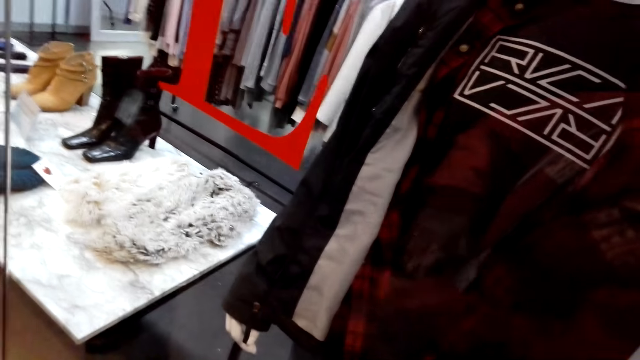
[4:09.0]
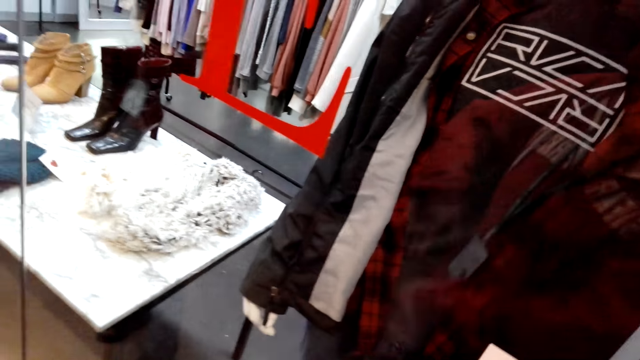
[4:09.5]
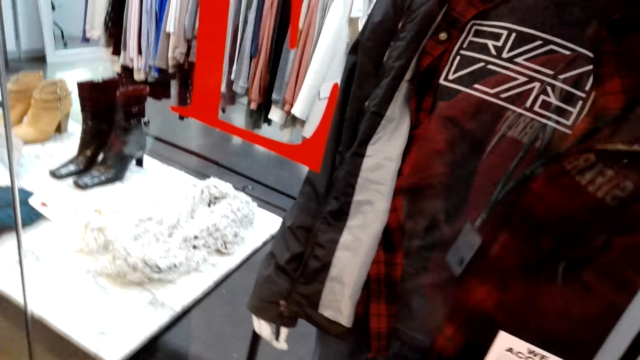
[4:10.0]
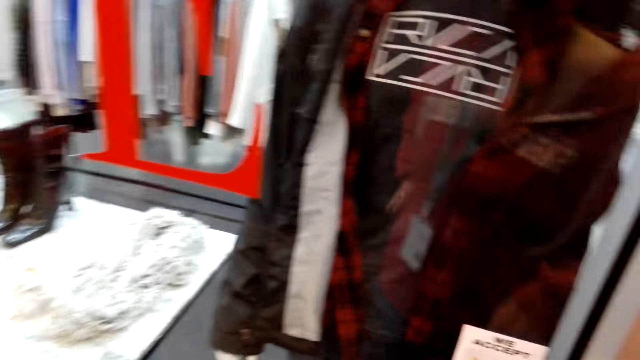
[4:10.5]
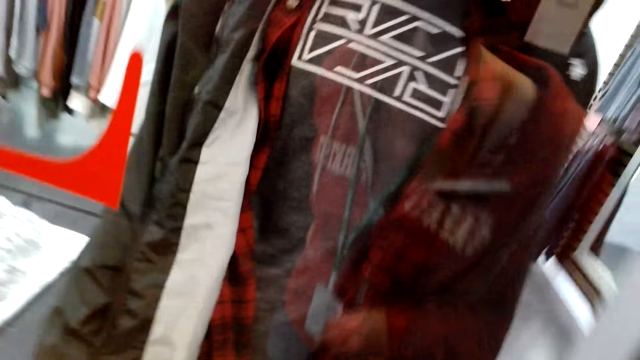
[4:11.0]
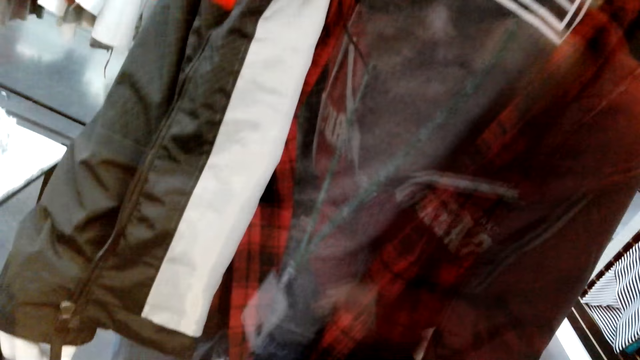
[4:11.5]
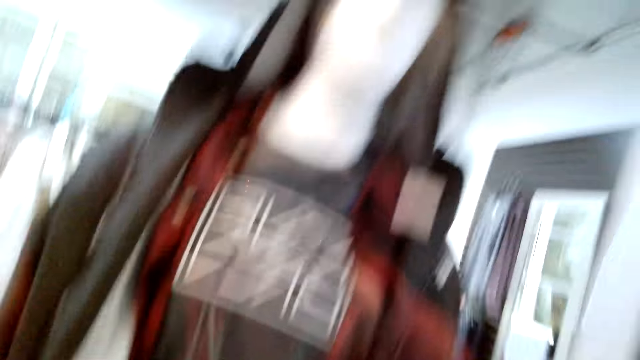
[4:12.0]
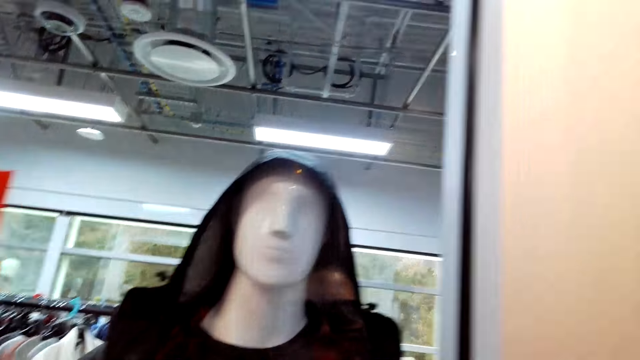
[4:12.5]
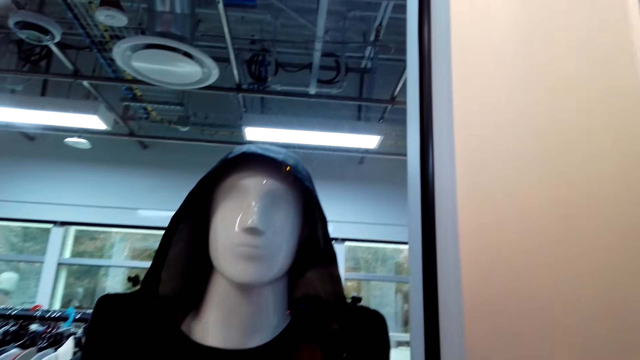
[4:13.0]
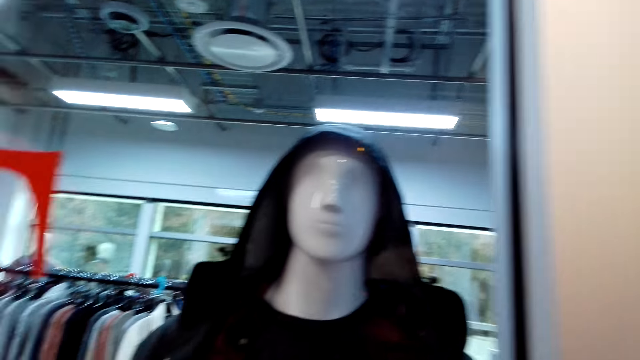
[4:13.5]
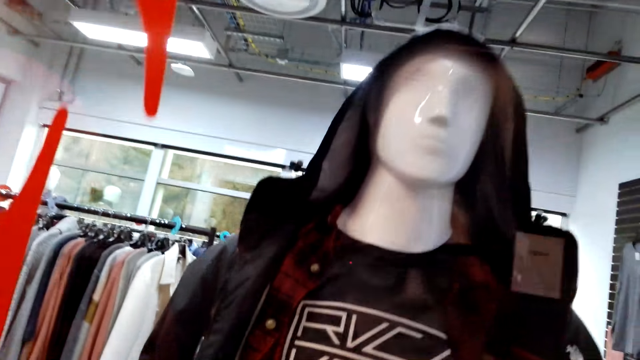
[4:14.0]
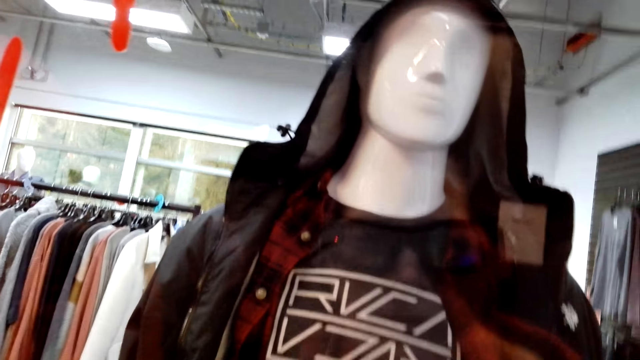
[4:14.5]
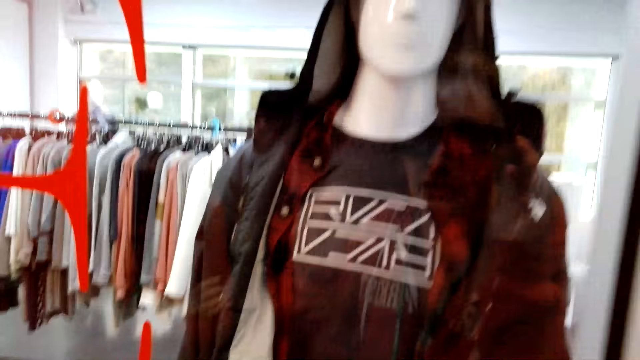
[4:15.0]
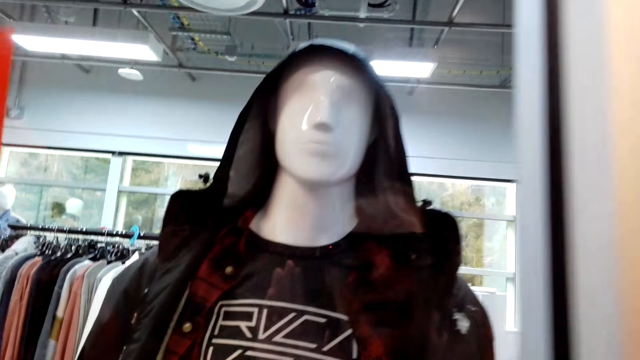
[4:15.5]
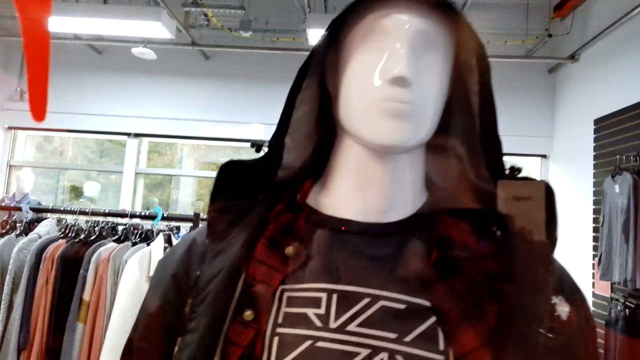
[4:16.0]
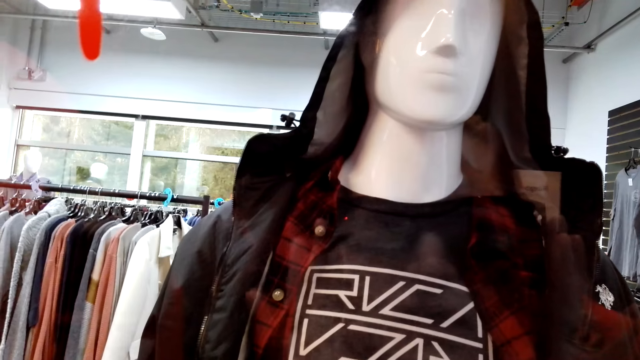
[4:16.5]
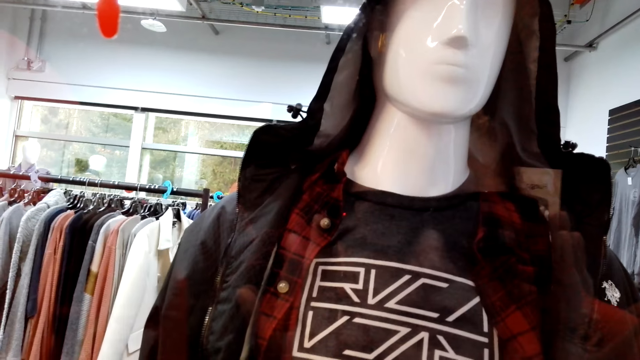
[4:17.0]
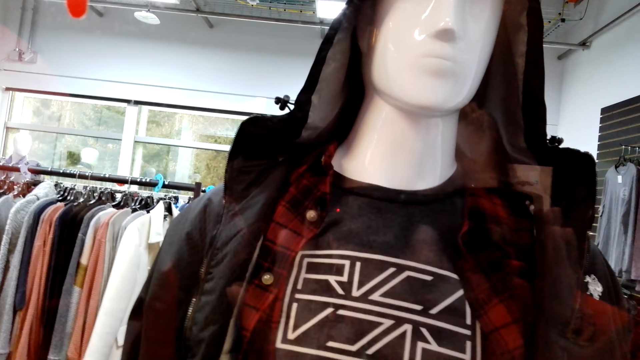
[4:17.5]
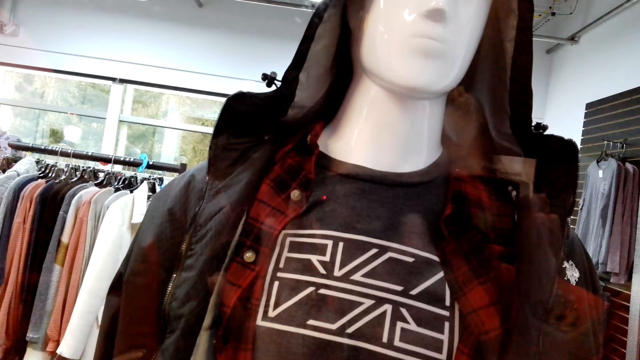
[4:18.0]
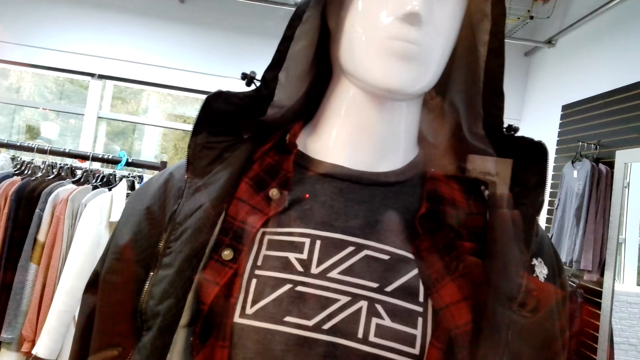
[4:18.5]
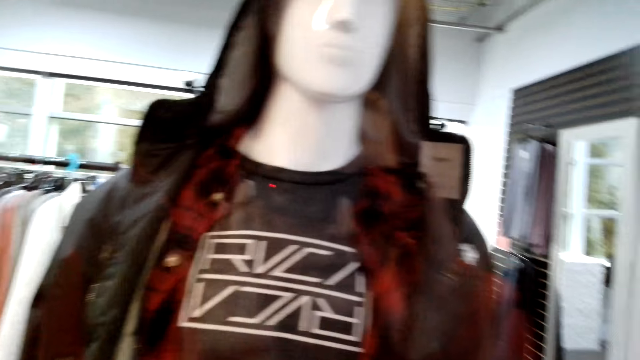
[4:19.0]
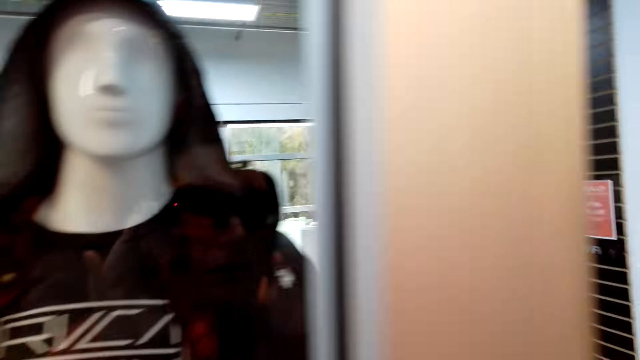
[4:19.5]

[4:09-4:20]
The camera wearer rubs her arms. She looks through the glass. She looks through the glass. She looks around.

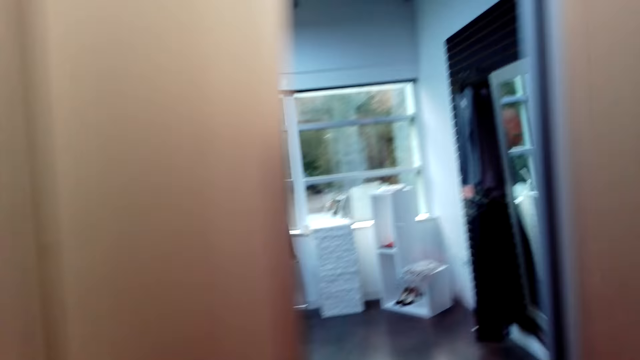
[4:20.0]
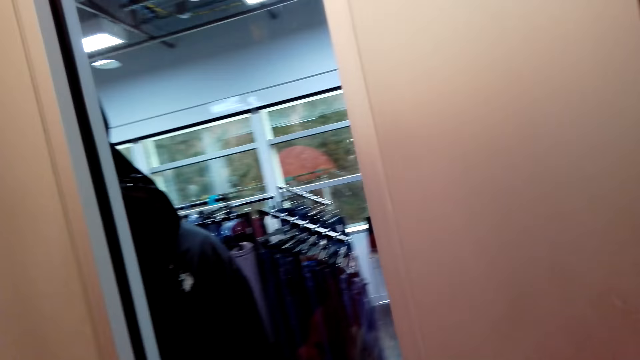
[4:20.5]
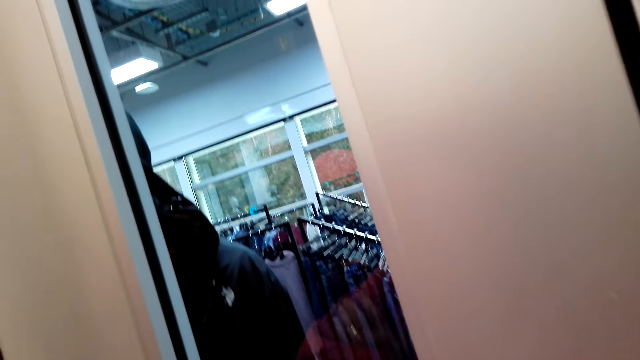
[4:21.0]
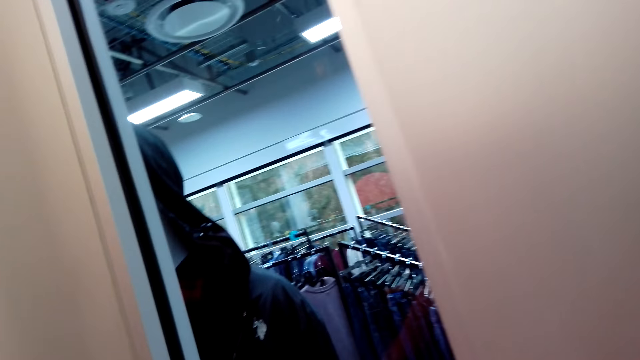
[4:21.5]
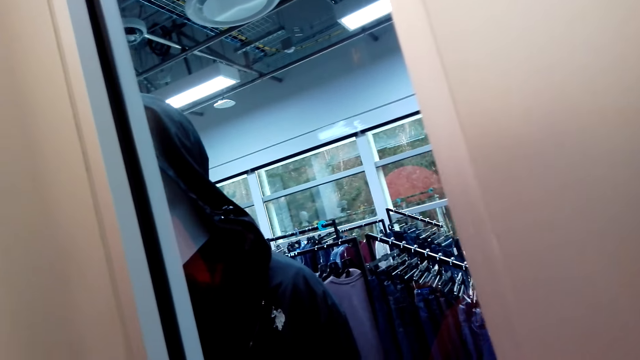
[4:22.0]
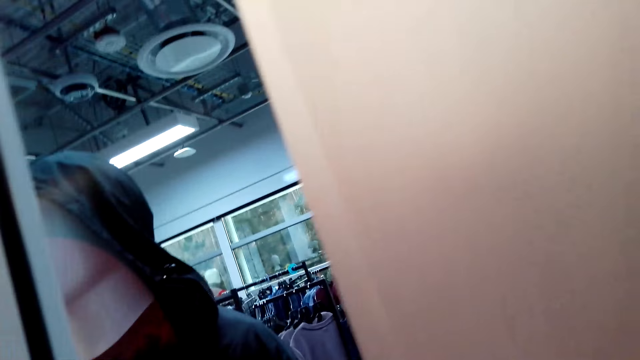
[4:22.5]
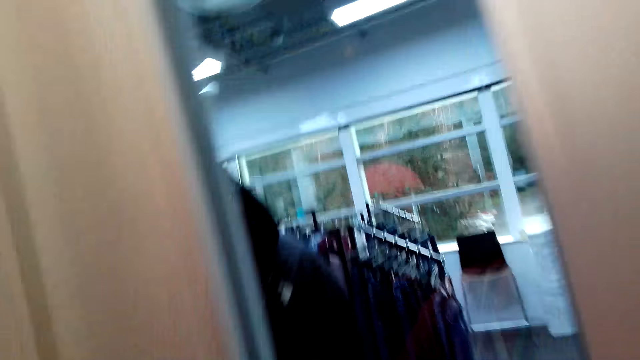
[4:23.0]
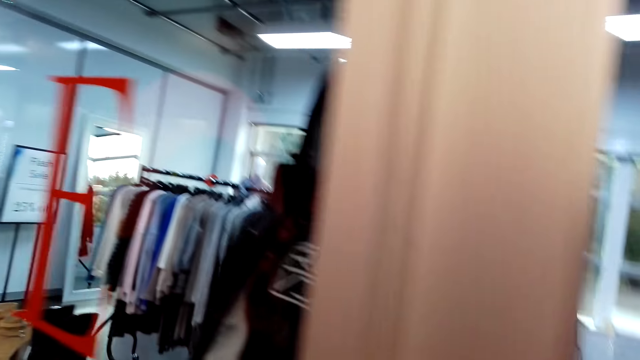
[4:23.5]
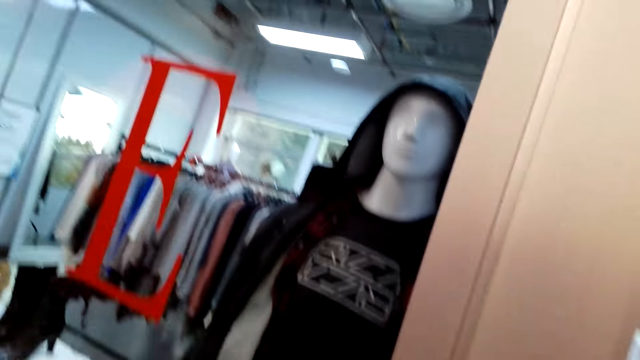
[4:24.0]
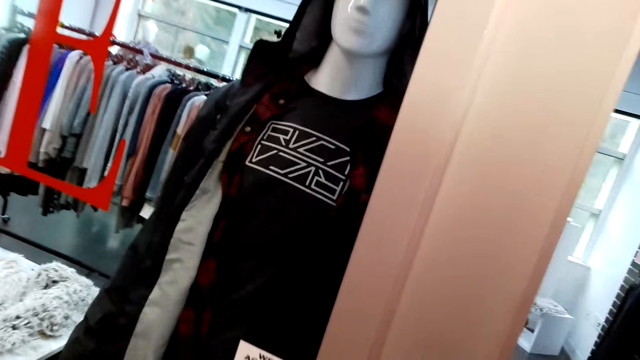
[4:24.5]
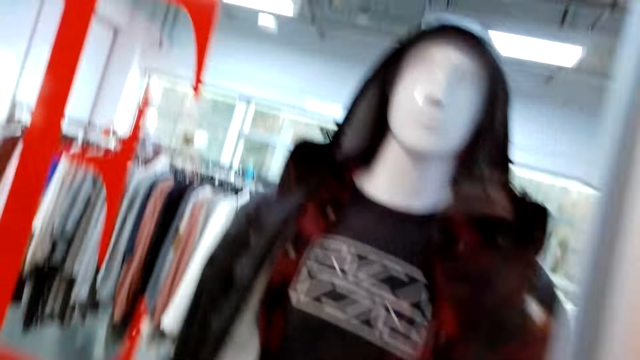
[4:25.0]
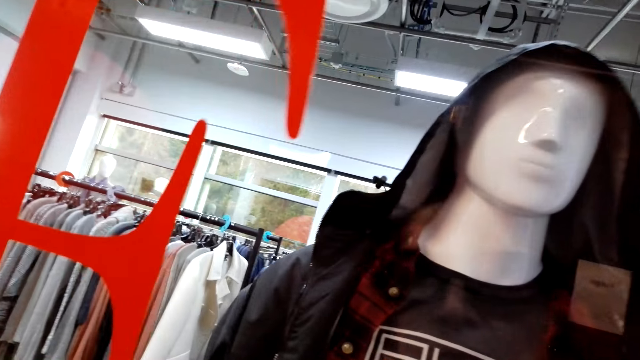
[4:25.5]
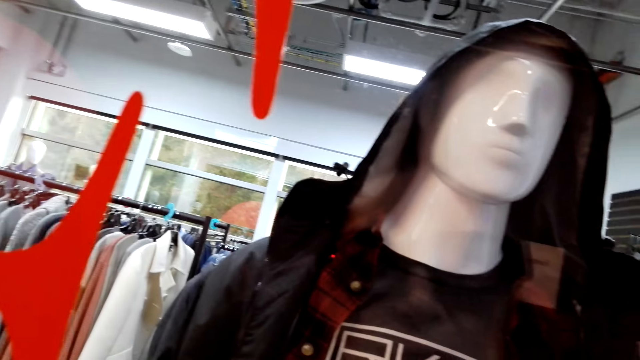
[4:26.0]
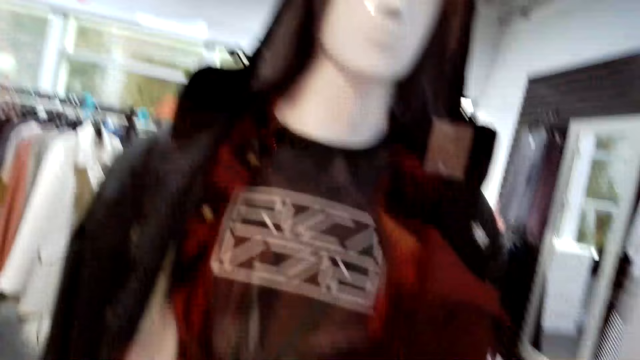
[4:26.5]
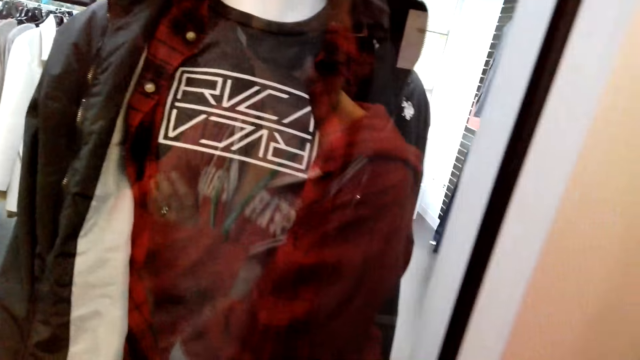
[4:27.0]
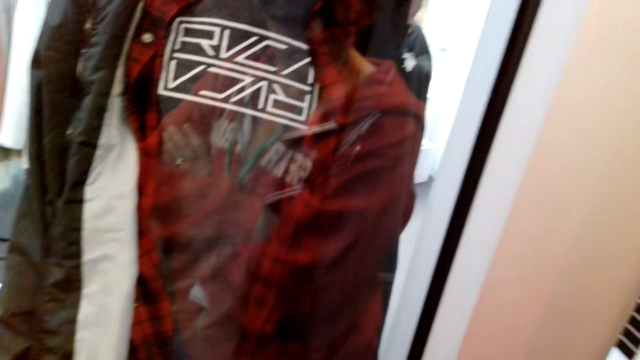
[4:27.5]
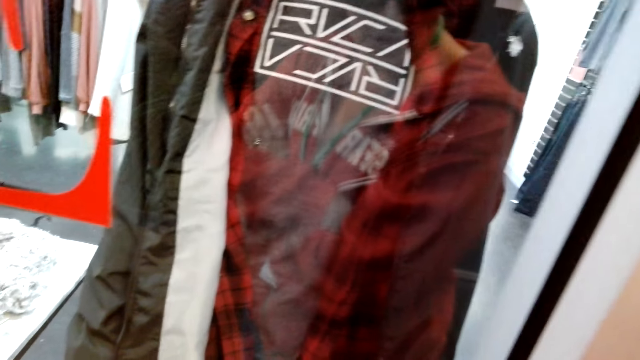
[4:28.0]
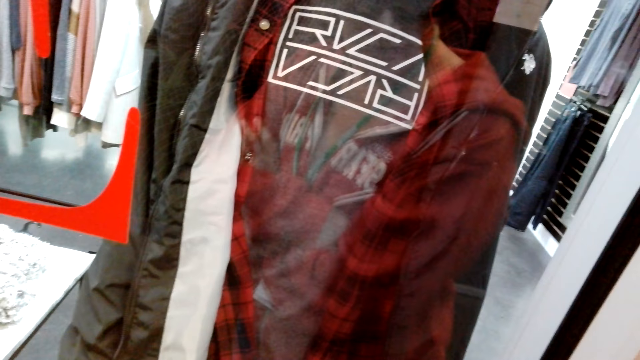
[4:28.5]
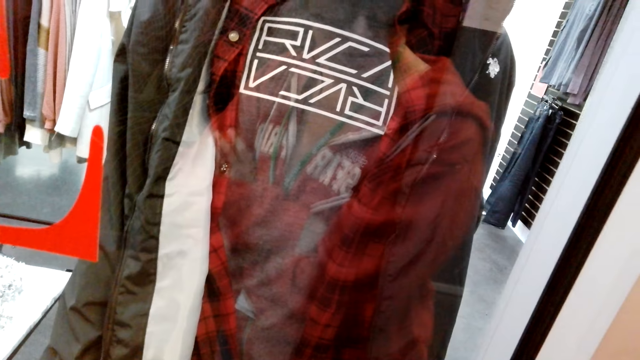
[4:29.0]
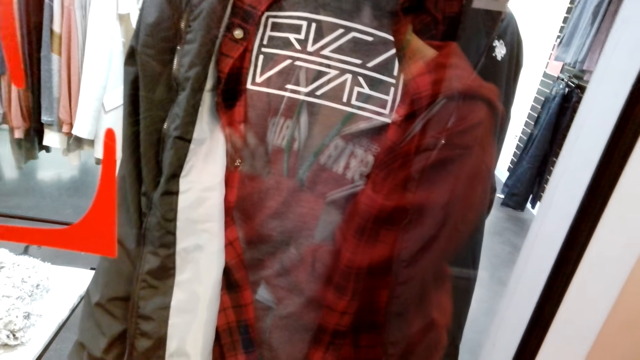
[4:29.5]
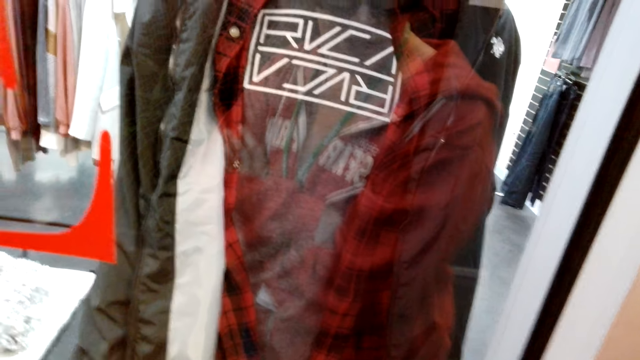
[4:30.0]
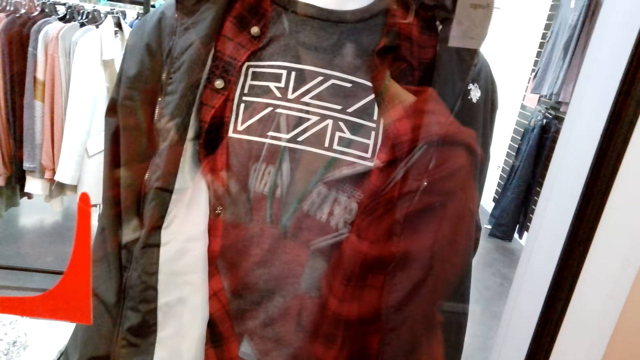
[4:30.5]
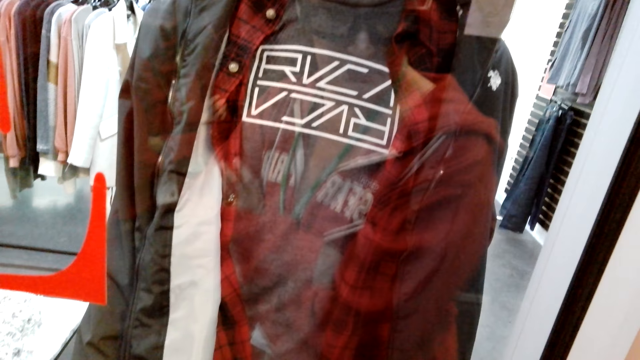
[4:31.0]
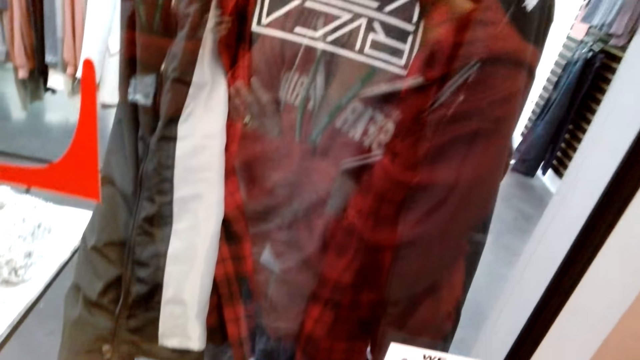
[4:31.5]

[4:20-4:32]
A lady speaks. The camera wearer speaks to the lady. The lady interacts with the camera wearer.
